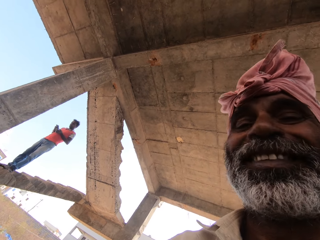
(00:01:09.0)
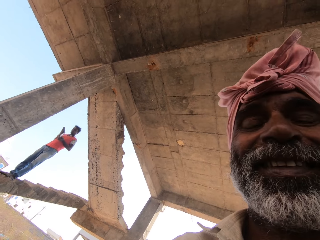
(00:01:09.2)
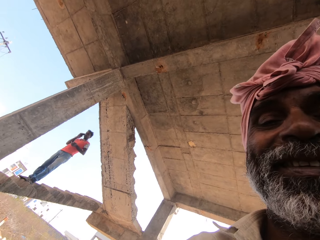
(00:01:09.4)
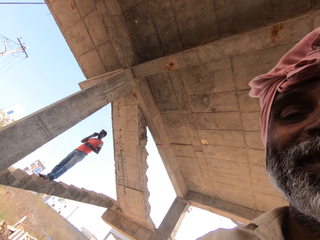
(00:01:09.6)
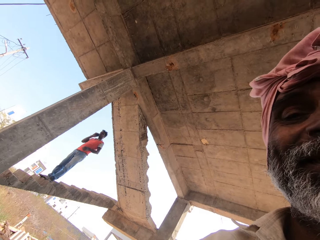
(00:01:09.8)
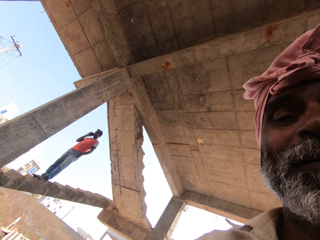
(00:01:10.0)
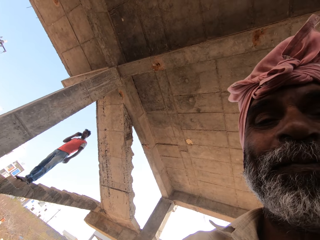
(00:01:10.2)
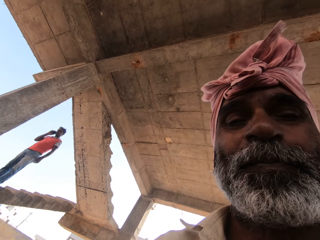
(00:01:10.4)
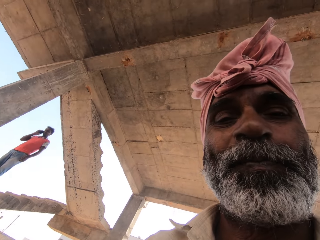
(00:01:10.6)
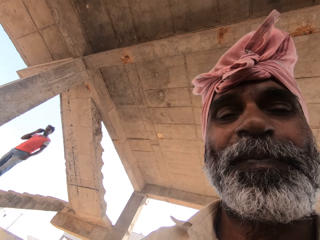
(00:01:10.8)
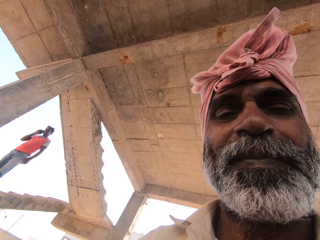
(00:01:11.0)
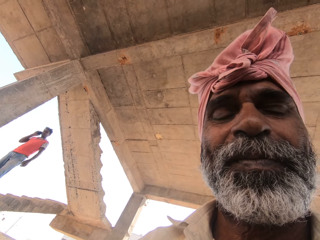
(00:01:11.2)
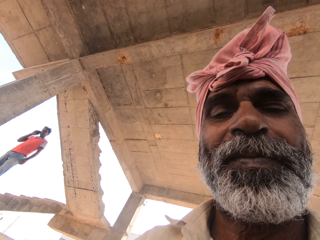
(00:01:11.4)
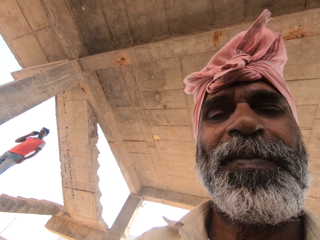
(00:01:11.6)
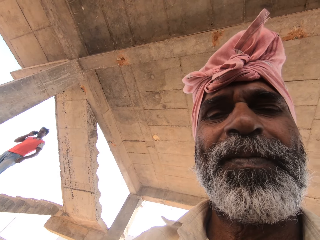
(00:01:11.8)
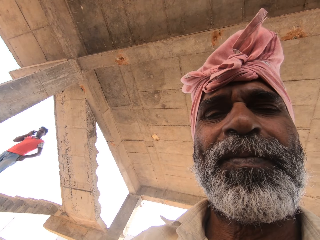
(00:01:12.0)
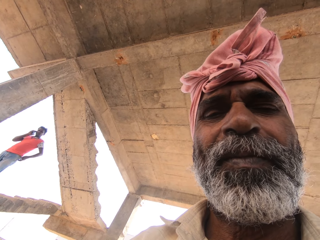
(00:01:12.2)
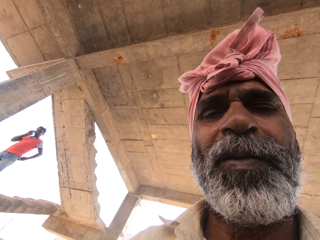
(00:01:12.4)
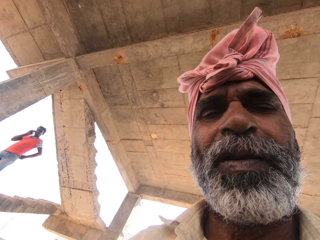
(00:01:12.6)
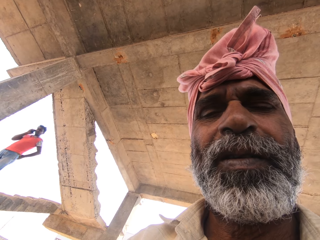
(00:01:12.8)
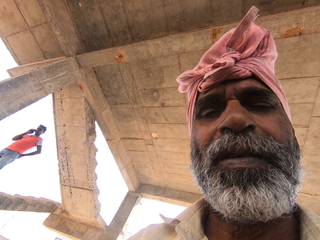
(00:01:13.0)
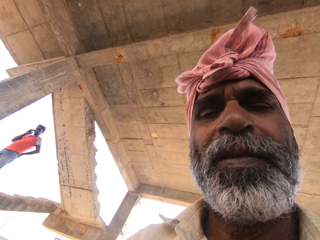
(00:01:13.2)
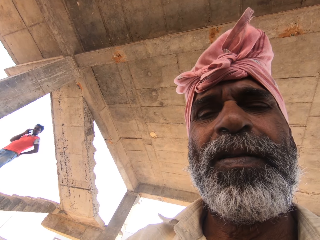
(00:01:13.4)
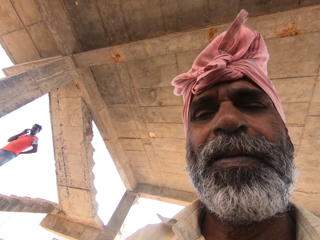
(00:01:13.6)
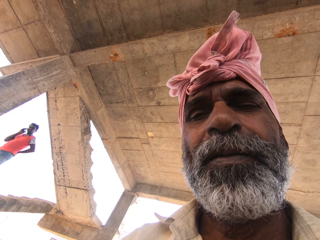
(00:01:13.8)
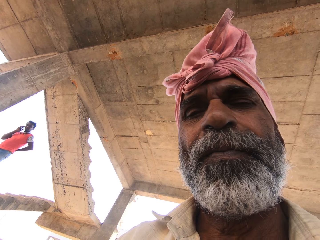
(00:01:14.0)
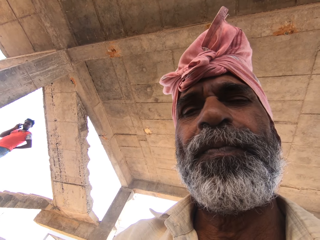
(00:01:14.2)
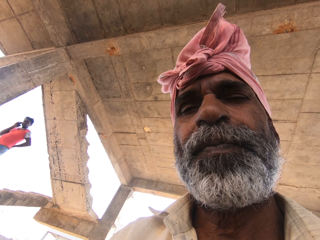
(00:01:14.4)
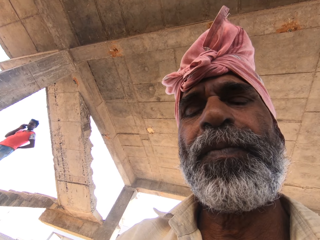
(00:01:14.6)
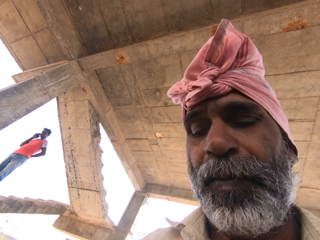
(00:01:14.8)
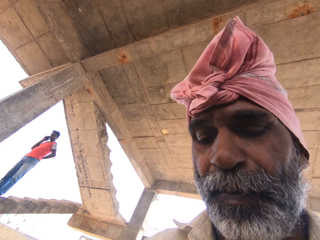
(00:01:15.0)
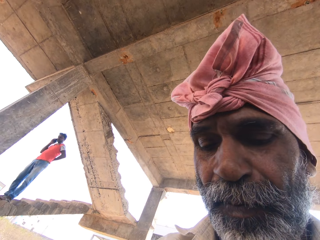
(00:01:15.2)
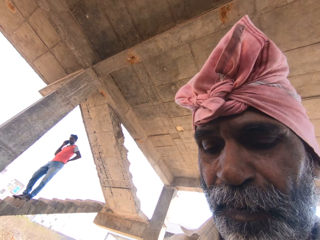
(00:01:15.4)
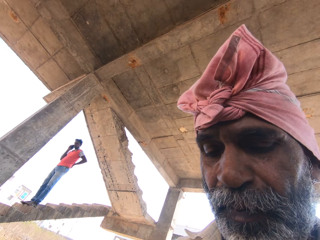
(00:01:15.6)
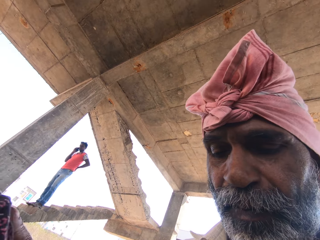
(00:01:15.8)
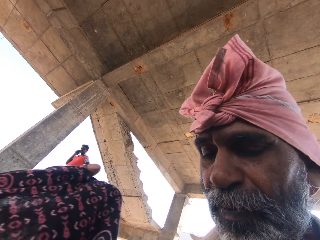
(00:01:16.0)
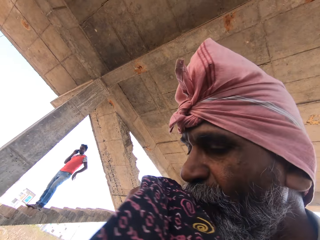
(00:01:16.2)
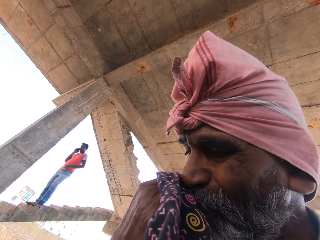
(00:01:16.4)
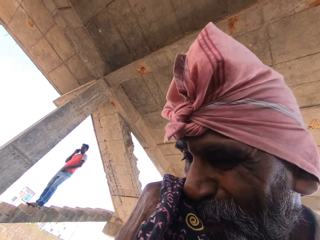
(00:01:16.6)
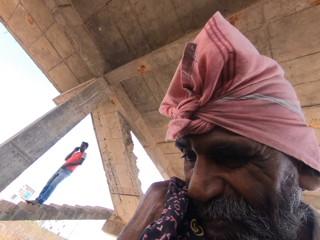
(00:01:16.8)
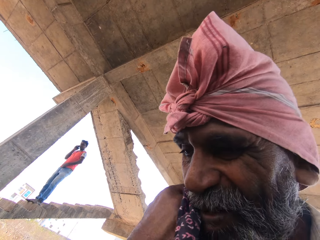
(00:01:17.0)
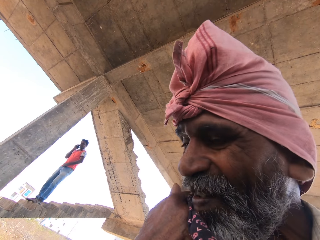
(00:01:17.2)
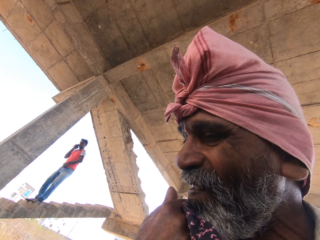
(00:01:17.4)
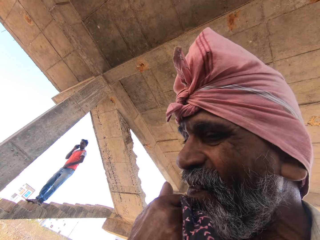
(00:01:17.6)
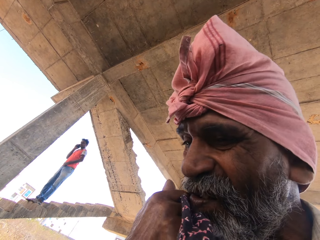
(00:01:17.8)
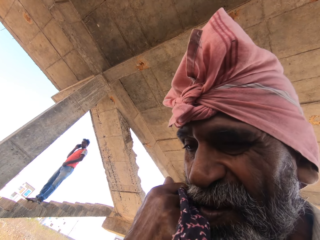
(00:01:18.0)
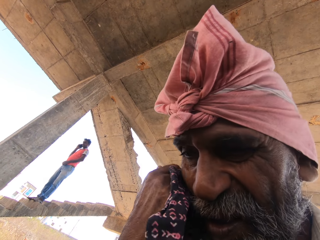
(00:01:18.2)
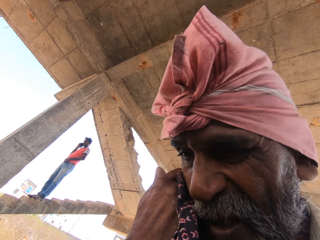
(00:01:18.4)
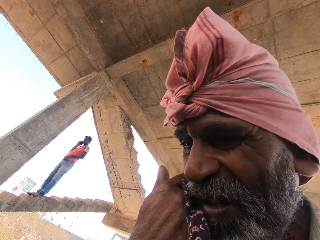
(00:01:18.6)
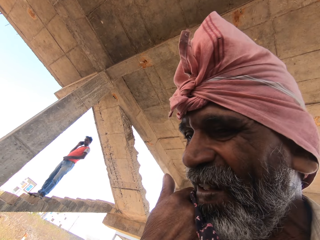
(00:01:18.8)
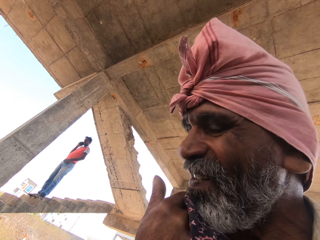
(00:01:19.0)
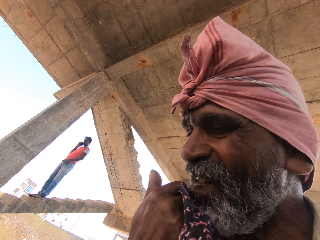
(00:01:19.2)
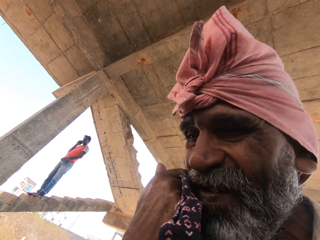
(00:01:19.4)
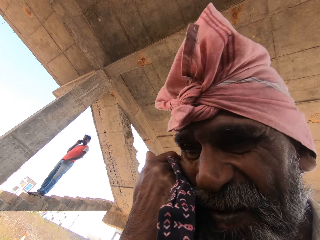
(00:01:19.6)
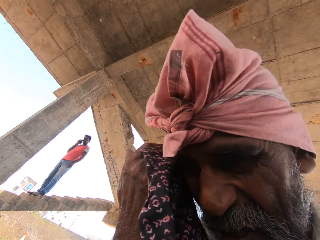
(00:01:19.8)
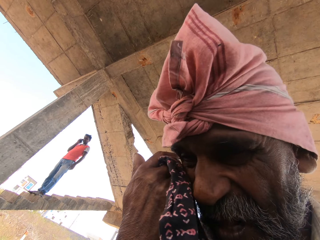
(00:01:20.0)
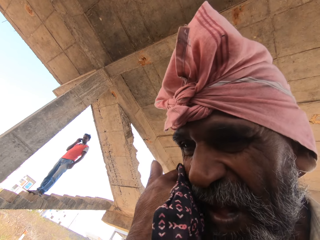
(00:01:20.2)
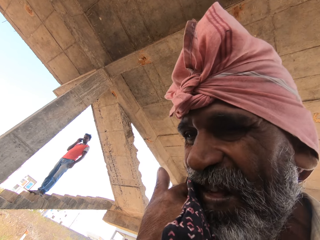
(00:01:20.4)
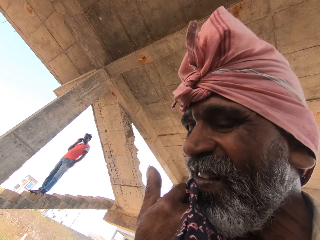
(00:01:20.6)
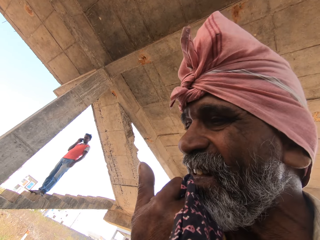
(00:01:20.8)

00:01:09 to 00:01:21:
The camera wearer looks at a man. They stare in the building. They look at another man. They wipe the face with a cloth. The other man wipes his face with a wrapper.

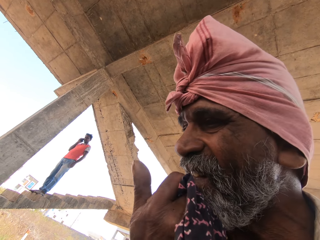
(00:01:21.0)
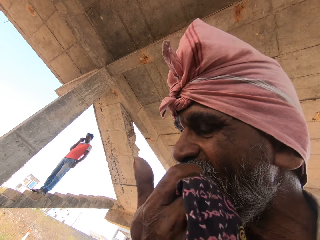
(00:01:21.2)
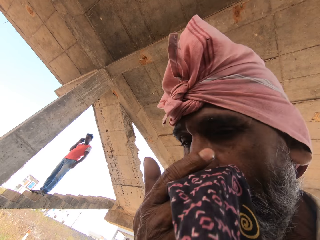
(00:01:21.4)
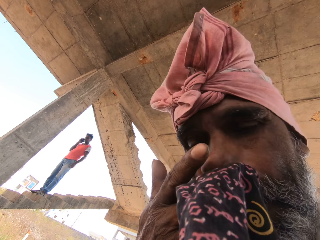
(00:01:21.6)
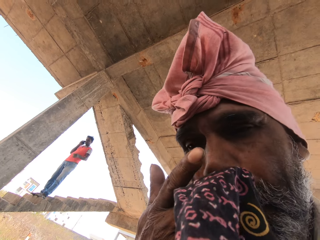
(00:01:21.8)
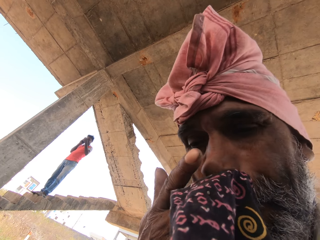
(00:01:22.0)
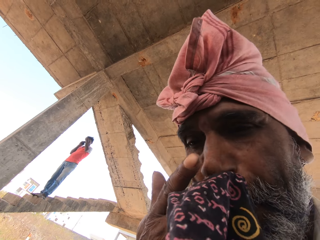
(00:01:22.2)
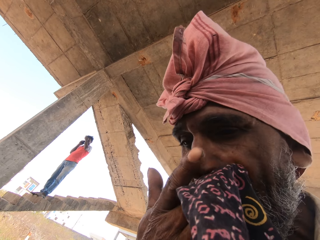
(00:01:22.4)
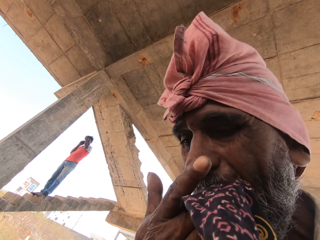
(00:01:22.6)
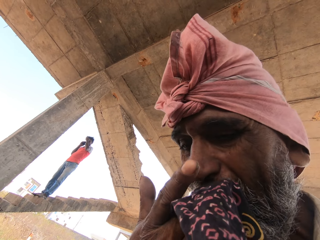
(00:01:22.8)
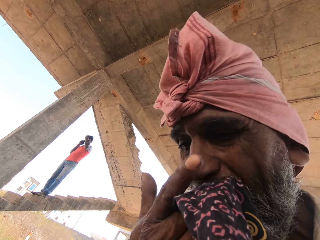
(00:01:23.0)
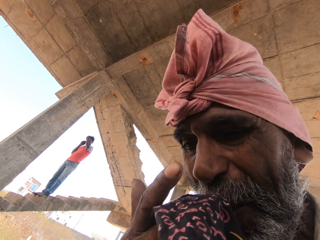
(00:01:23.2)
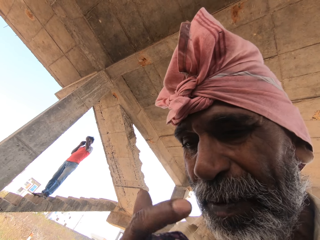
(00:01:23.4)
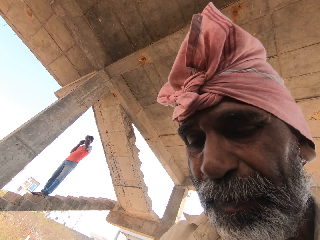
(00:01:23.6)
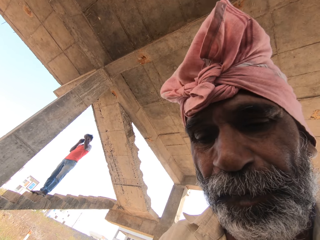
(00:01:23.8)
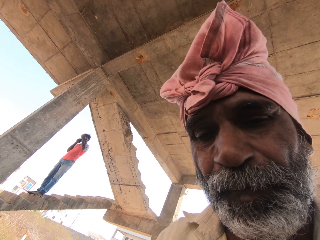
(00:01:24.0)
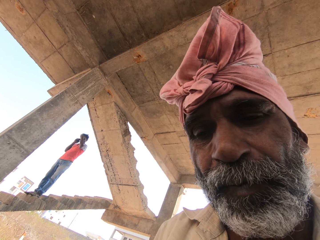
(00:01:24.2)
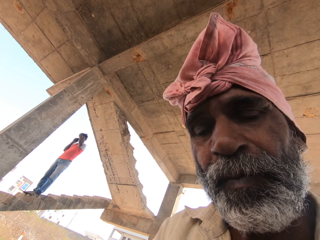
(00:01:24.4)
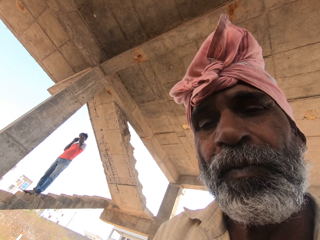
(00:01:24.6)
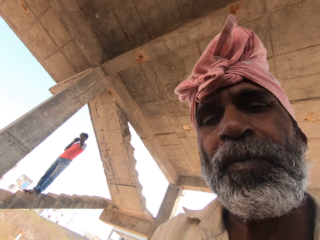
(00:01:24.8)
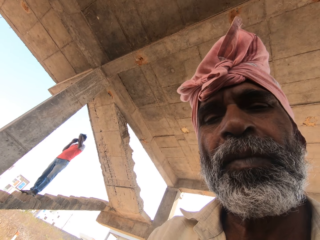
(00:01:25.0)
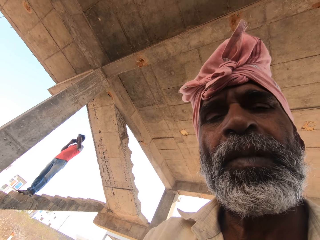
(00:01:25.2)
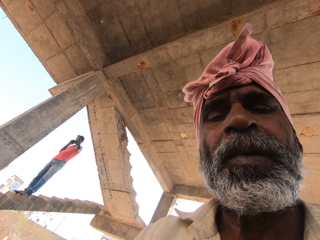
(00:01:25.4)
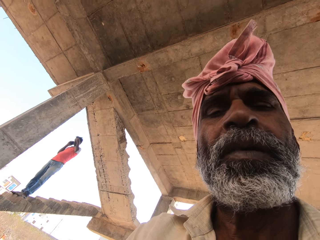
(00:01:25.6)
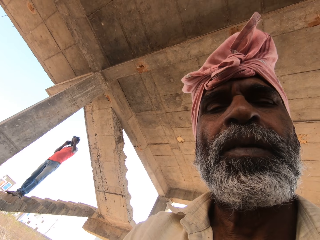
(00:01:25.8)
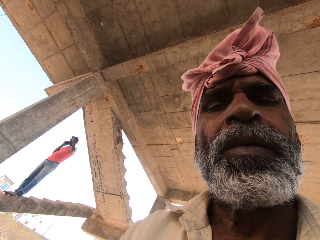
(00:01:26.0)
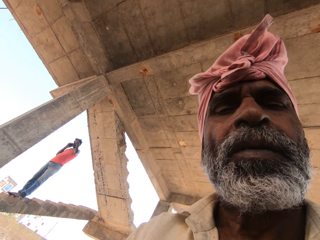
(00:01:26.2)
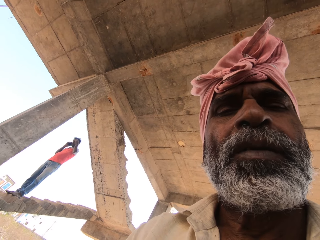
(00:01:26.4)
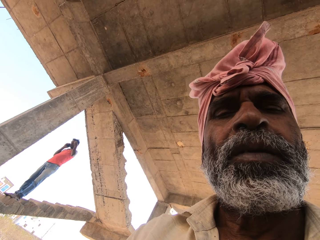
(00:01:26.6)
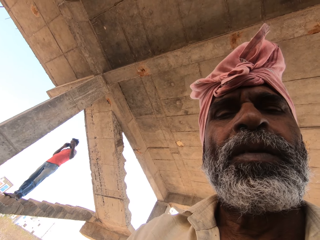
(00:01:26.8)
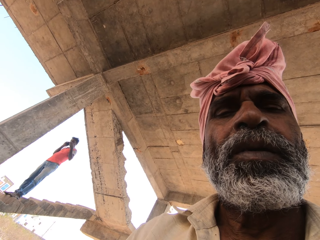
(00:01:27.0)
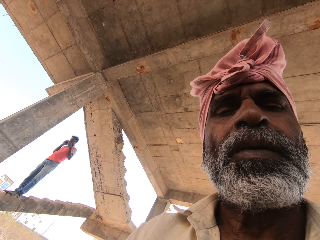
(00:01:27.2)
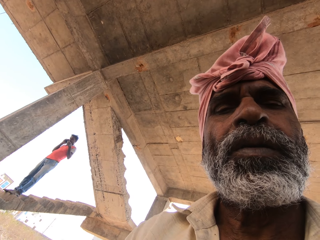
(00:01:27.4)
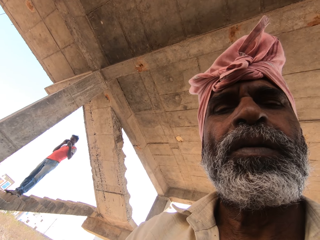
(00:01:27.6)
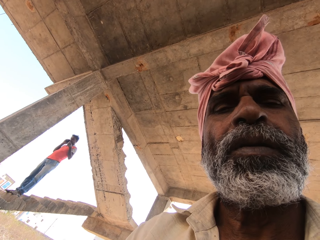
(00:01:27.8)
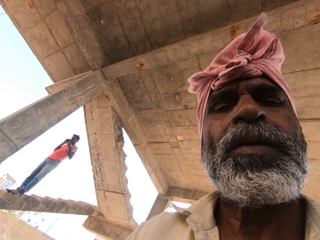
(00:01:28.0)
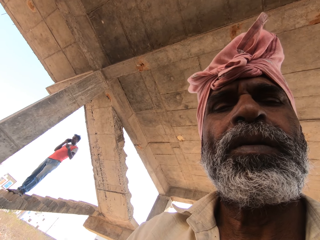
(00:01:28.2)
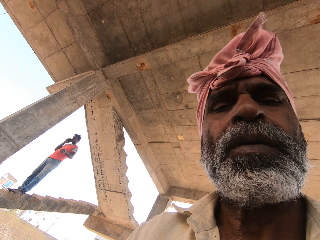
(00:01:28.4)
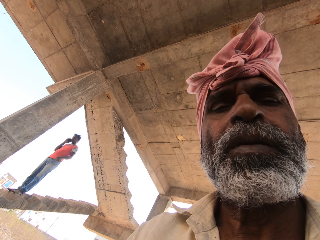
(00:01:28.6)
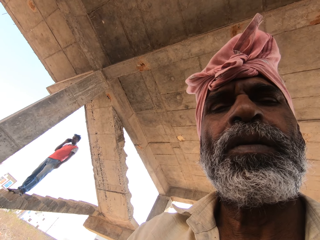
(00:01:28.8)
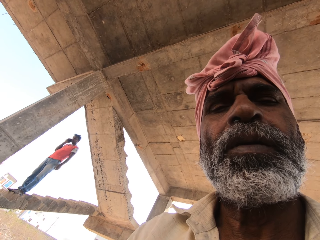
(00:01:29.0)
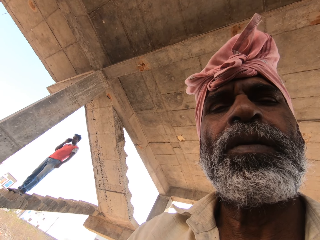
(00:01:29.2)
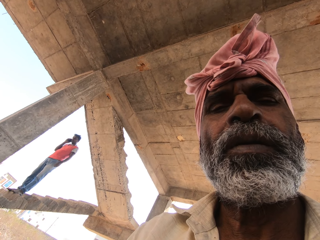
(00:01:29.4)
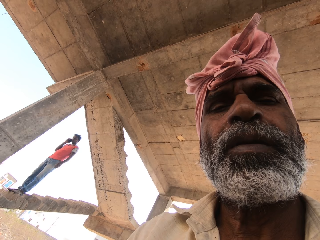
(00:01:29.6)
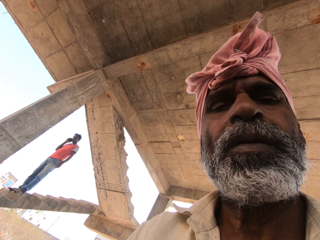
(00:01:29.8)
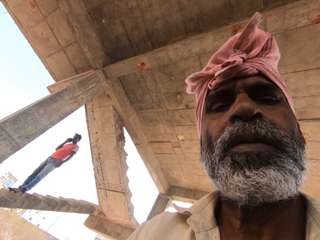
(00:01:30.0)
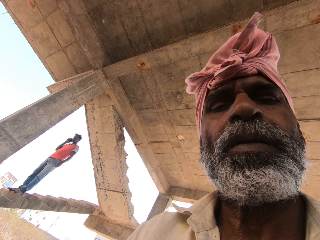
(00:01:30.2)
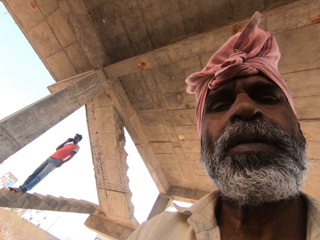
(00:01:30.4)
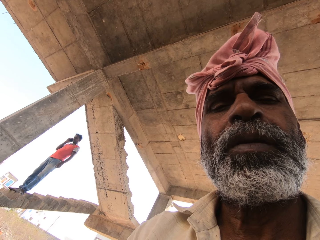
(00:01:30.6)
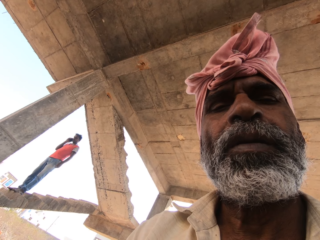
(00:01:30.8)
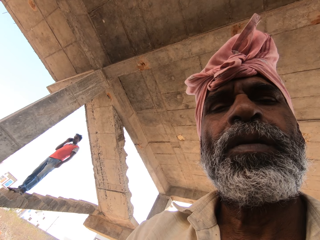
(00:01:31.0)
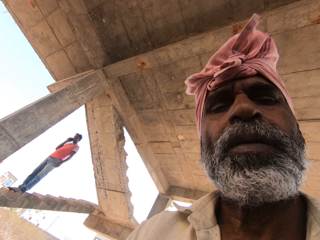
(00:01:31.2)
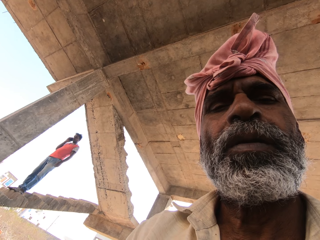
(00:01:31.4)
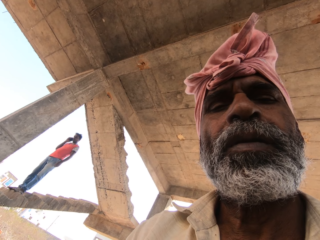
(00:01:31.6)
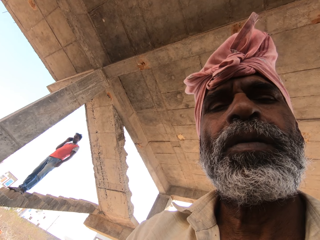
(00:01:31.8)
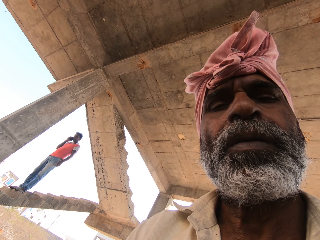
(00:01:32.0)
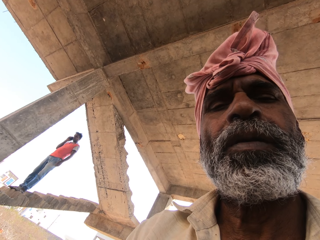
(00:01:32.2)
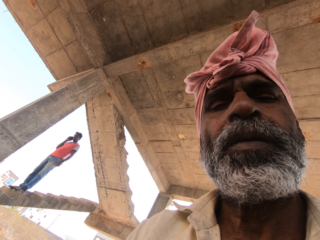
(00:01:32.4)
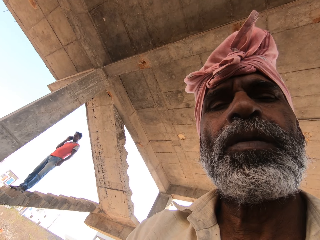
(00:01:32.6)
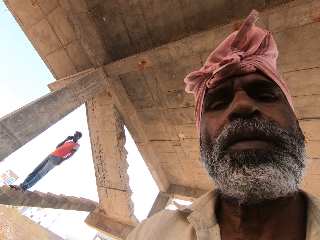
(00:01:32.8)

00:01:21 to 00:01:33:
The camera wearer looks at a man. They look at another man. They stare in the building.
